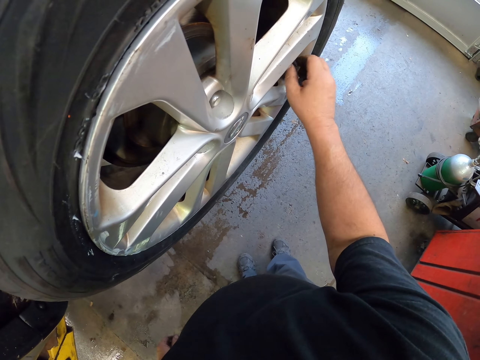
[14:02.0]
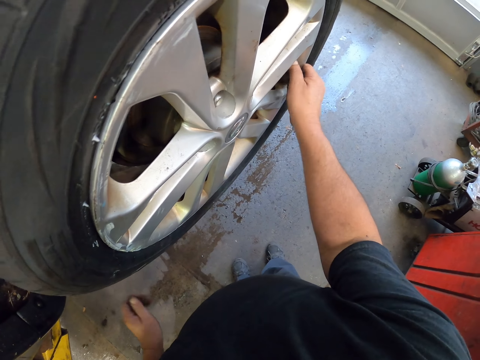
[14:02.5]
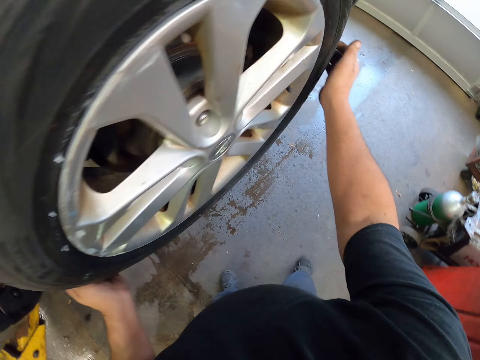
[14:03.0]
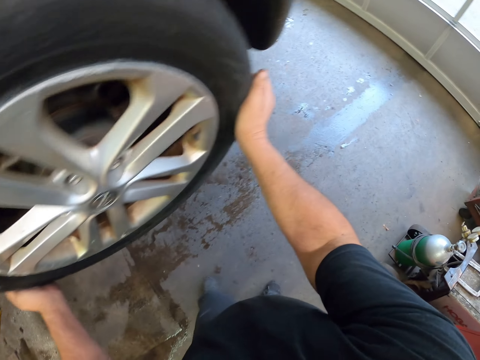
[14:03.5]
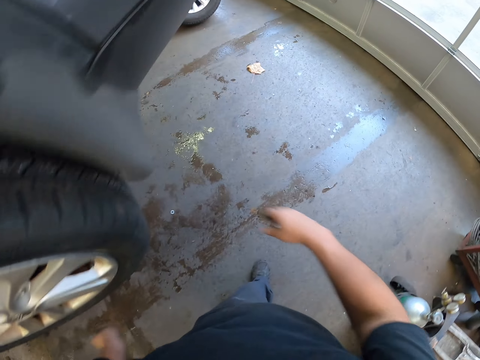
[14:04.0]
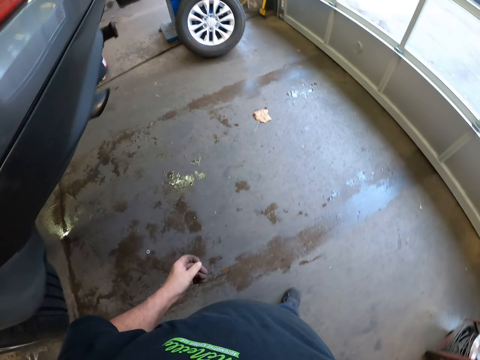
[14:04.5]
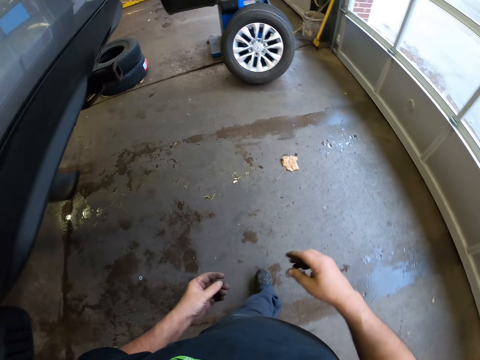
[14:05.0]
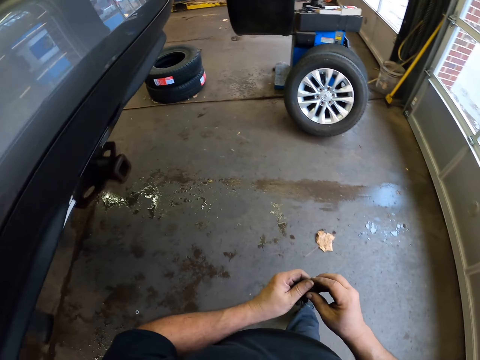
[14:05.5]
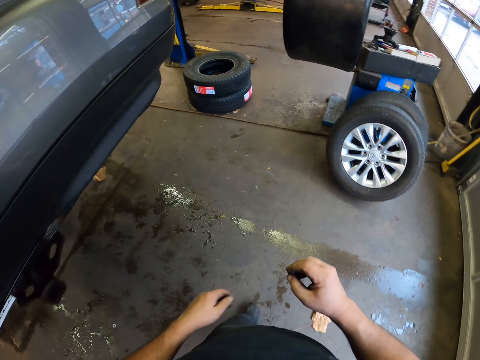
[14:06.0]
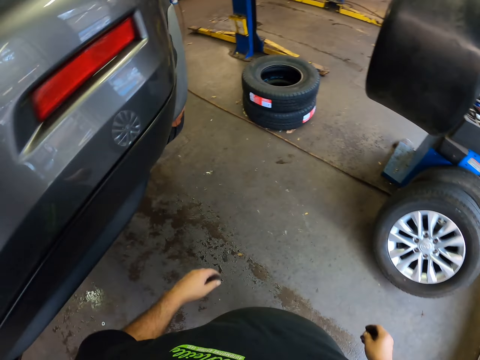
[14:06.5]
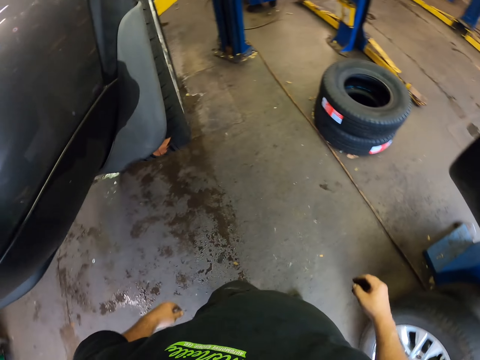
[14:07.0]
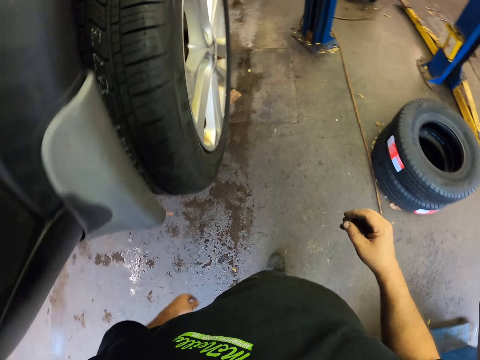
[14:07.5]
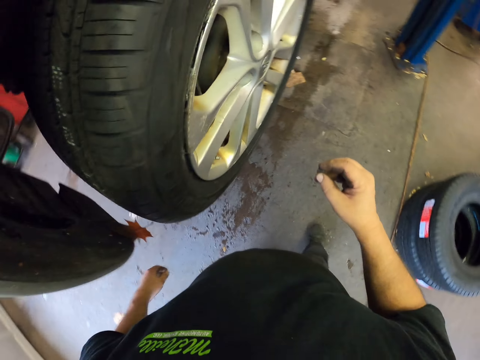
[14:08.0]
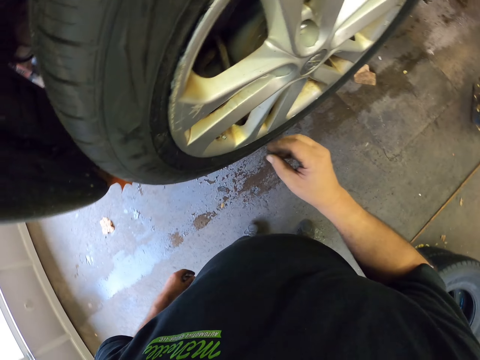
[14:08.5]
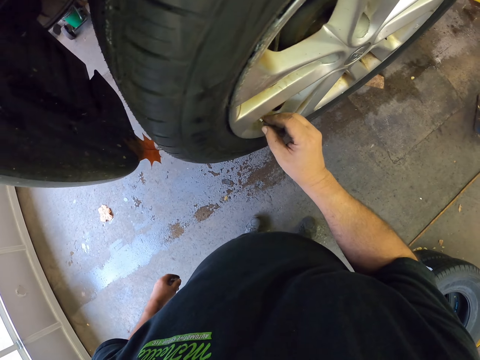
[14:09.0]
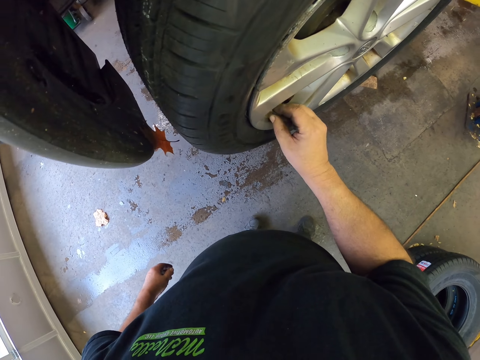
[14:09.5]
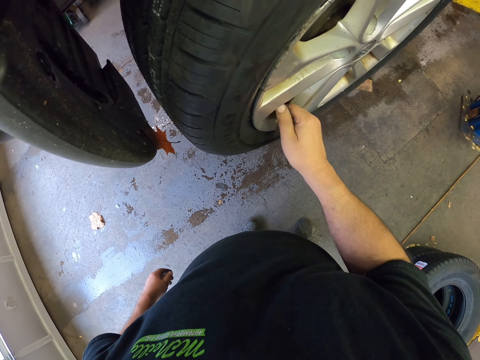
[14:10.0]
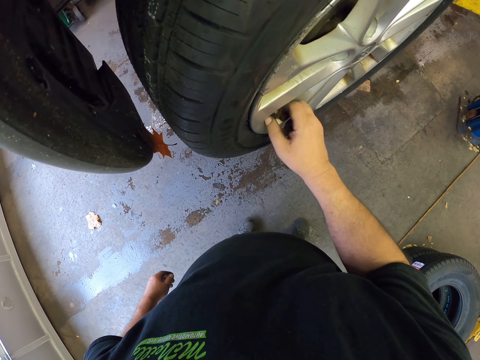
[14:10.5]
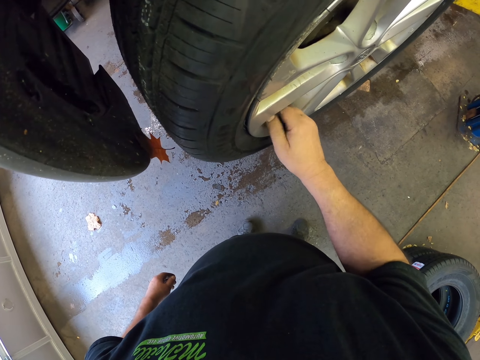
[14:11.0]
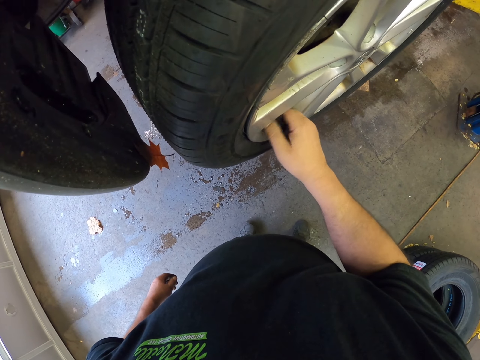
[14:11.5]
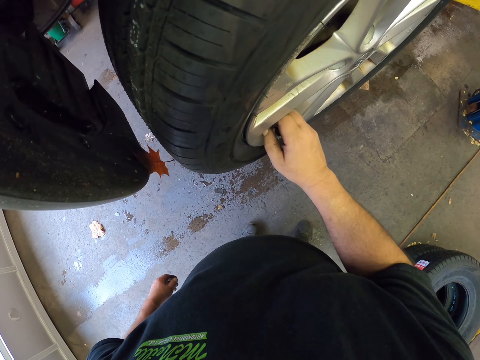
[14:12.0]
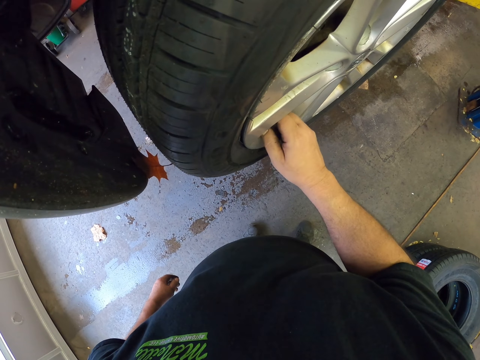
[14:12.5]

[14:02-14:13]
The camera wearer checks the tire. They walk around. They tie nuts on the rim.

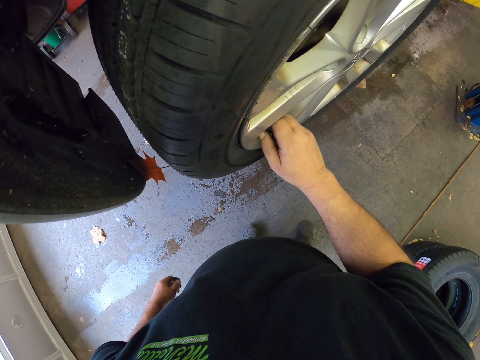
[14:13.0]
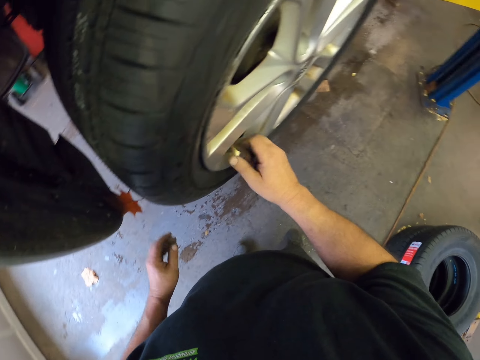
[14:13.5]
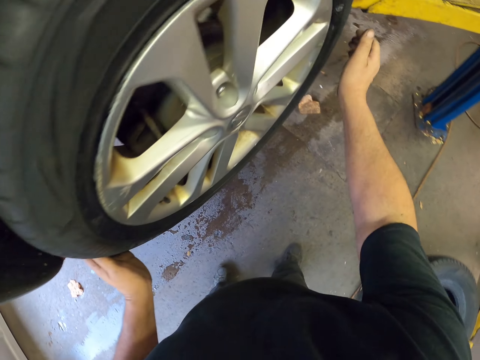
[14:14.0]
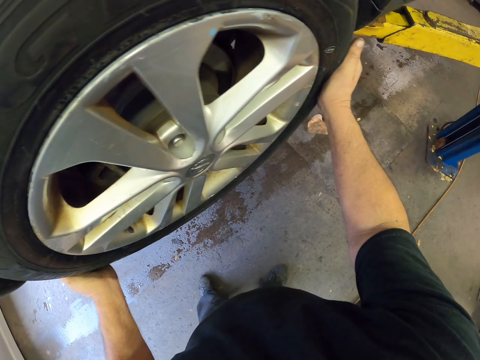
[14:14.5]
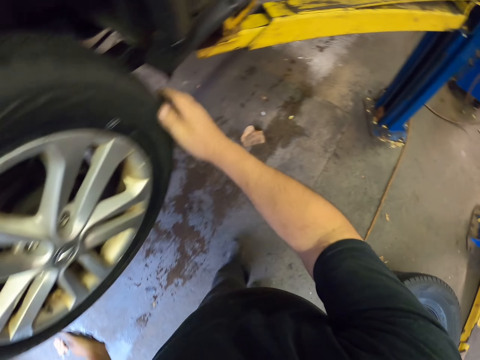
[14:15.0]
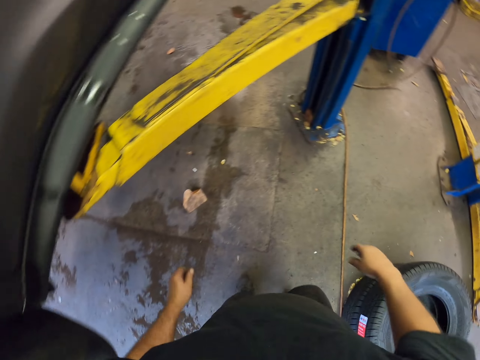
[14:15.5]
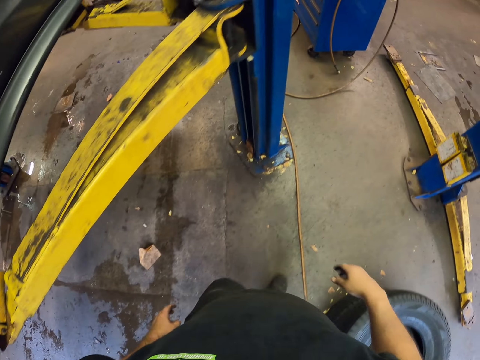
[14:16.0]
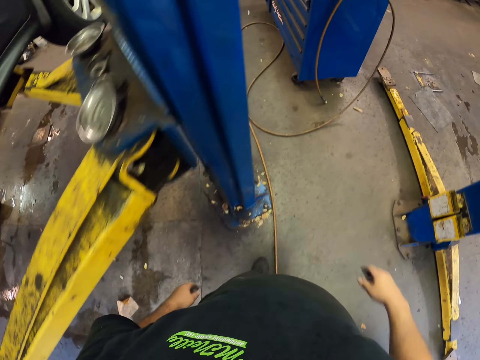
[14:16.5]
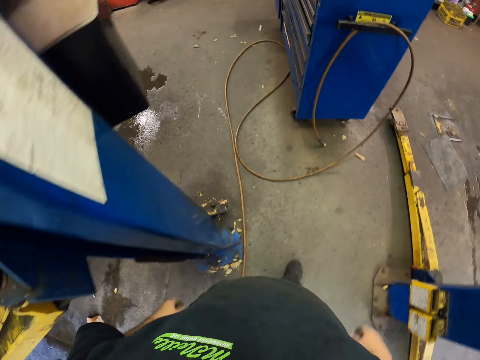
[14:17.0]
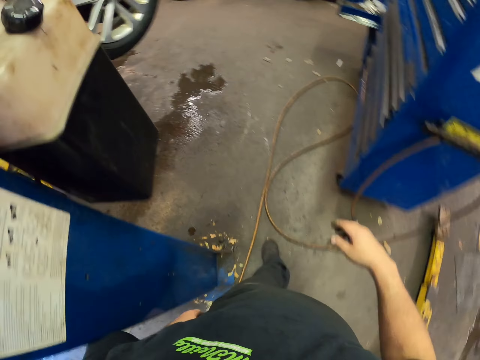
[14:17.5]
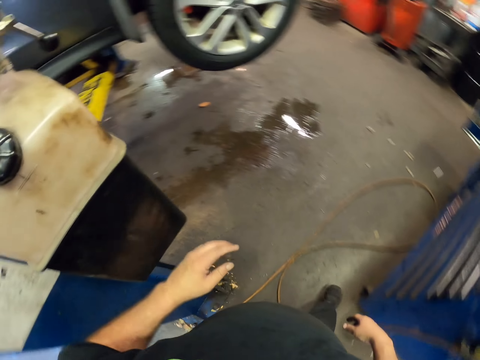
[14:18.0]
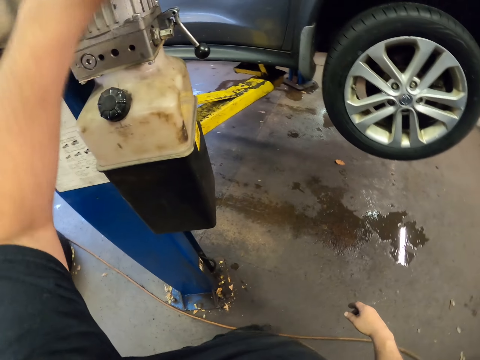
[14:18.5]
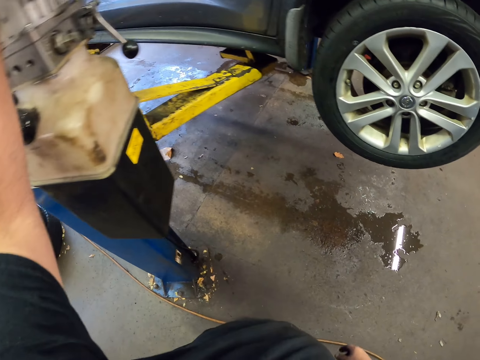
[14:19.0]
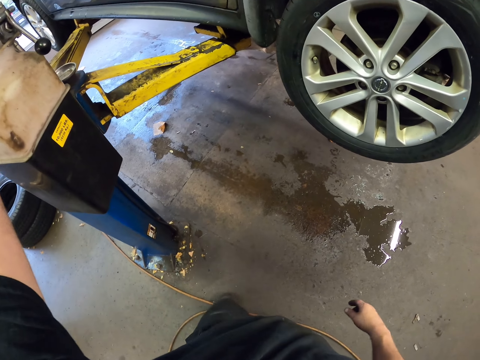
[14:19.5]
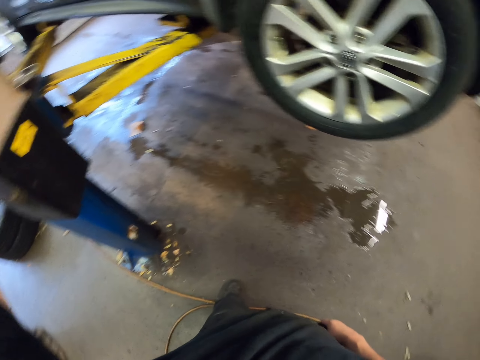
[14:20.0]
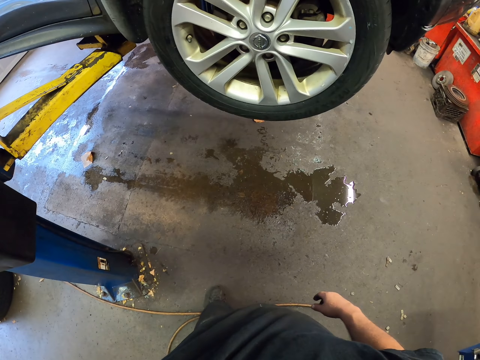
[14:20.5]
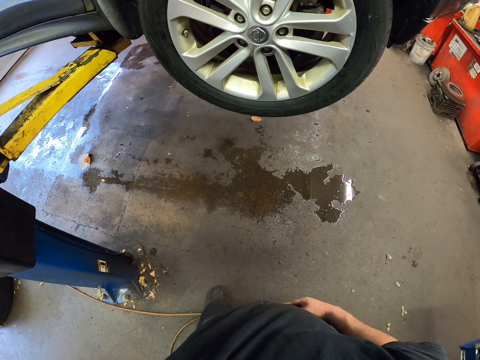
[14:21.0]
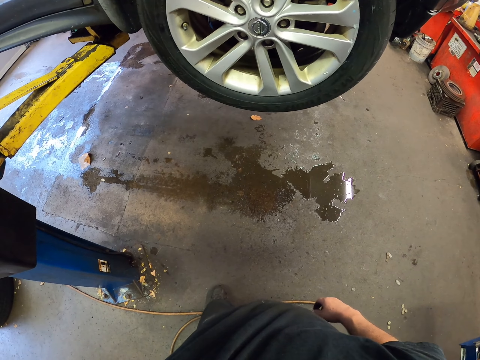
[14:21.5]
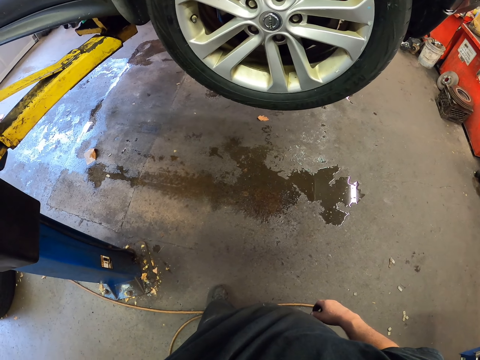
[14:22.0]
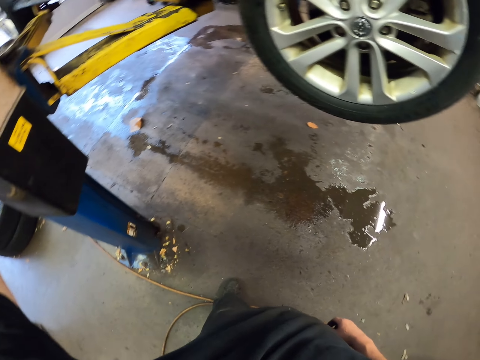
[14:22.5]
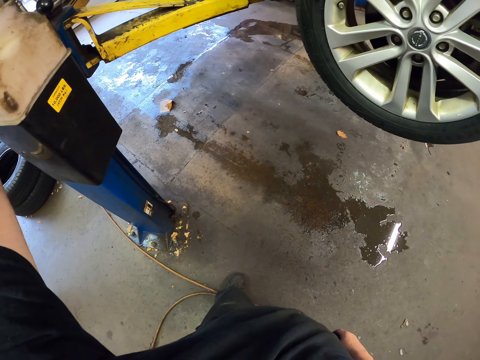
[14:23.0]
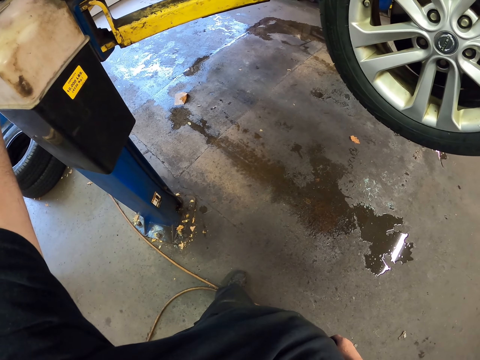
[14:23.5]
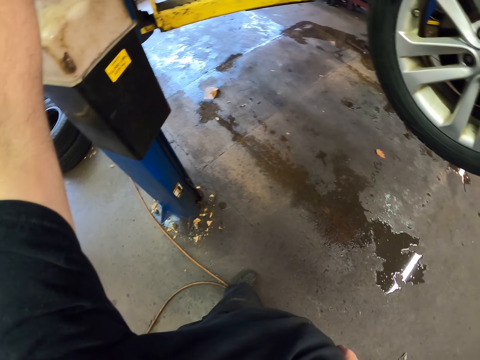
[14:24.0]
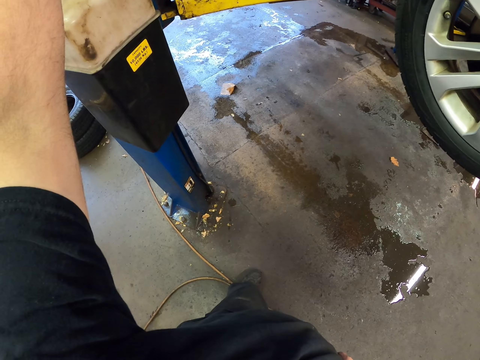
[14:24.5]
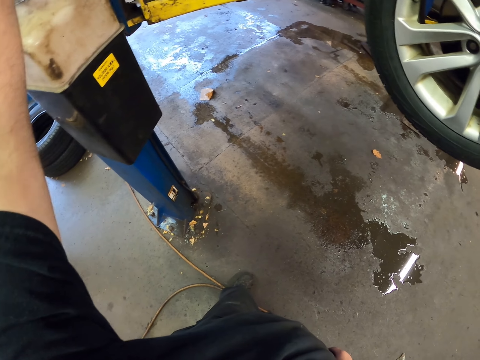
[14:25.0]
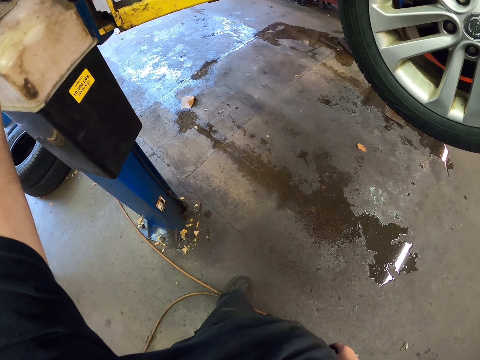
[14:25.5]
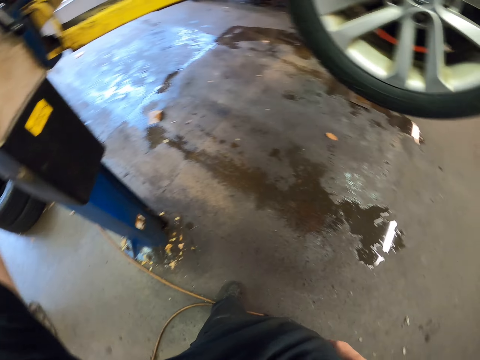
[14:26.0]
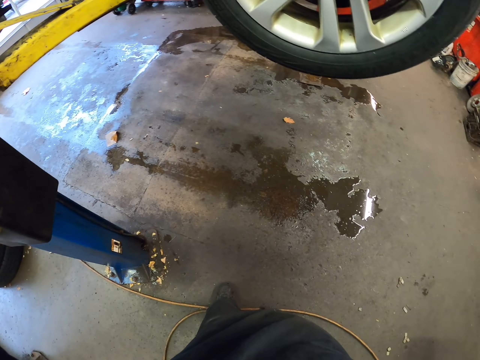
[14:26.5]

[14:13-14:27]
The camera wearer checks the tire. They walk around. They press a button. They look around.

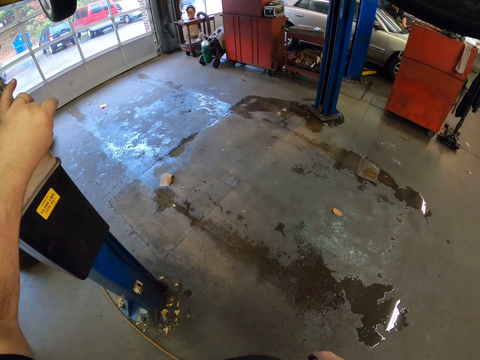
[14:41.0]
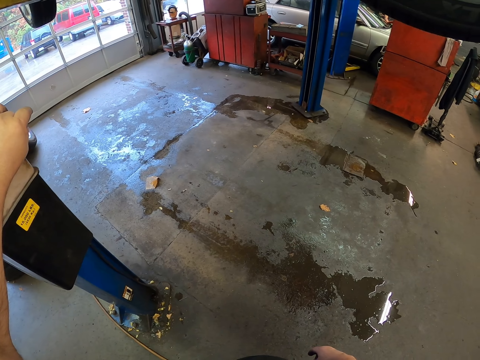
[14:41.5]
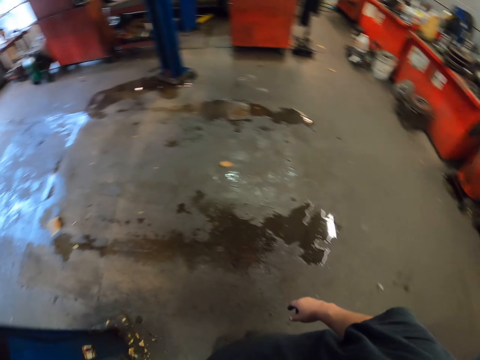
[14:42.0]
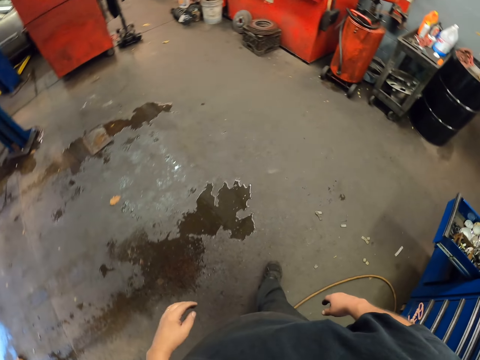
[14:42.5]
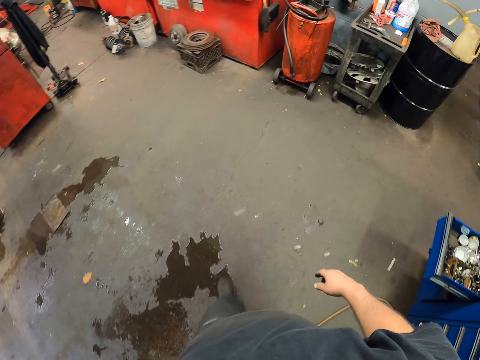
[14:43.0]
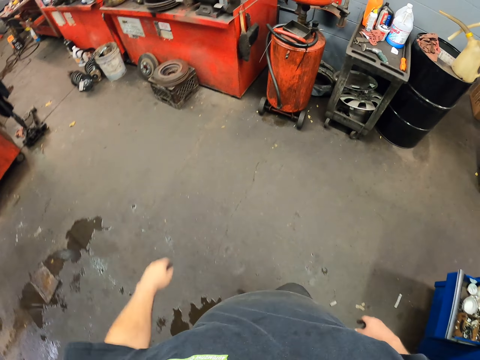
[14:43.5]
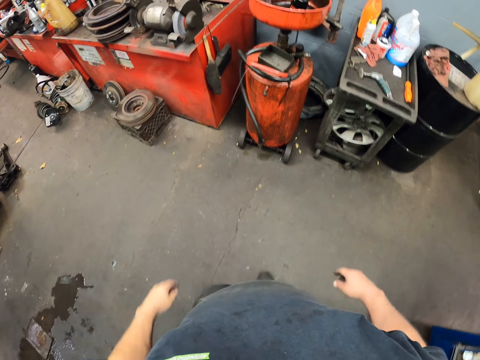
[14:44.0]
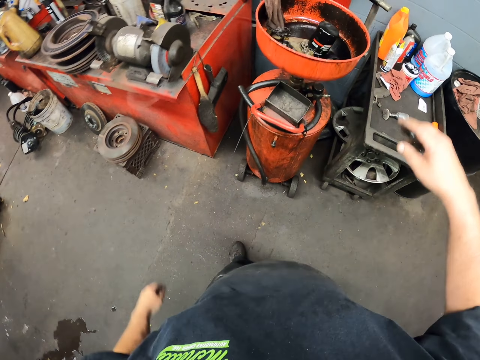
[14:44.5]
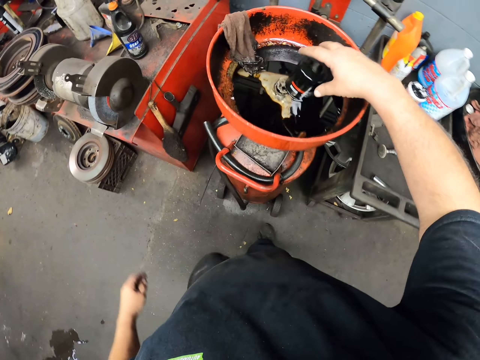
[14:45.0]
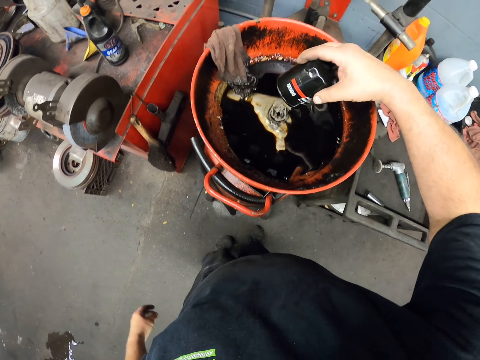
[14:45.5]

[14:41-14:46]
The camera wearer walks around. They pick up a container.
